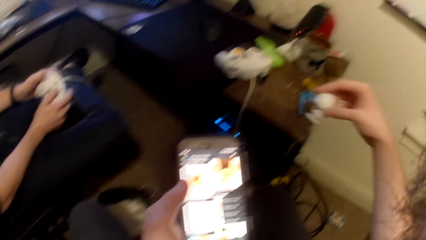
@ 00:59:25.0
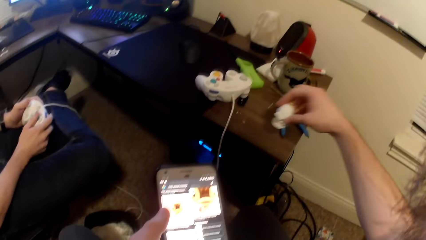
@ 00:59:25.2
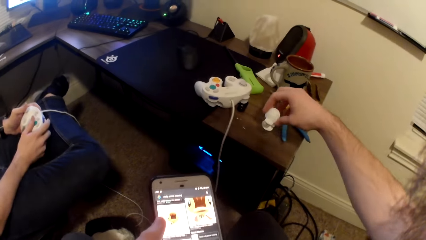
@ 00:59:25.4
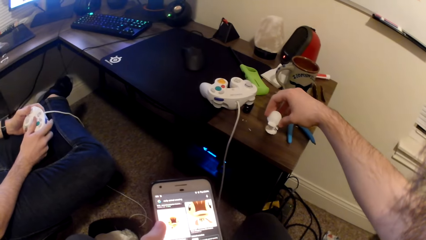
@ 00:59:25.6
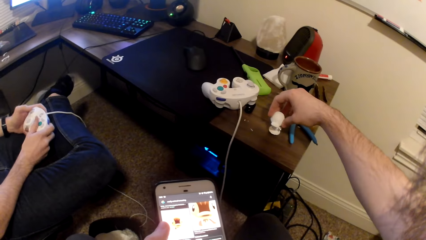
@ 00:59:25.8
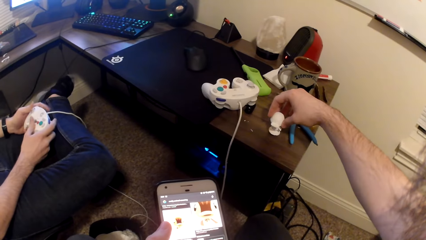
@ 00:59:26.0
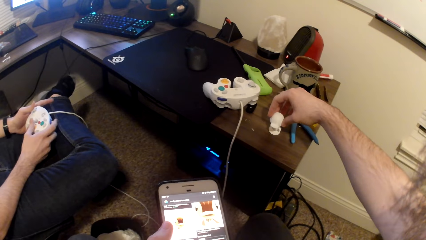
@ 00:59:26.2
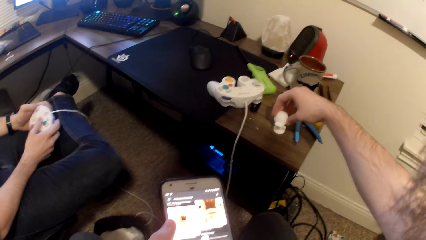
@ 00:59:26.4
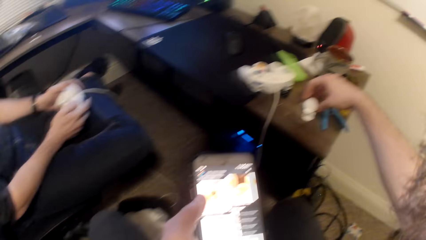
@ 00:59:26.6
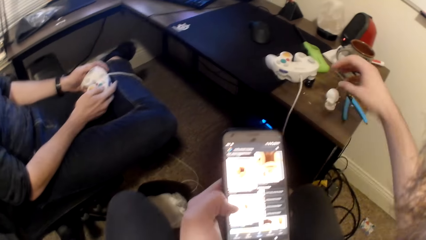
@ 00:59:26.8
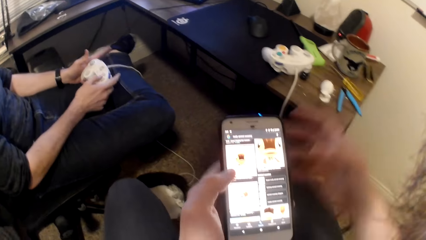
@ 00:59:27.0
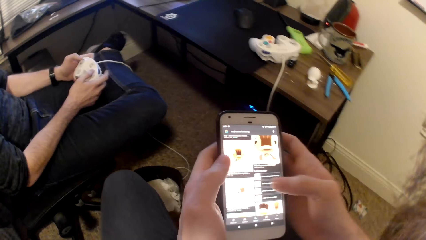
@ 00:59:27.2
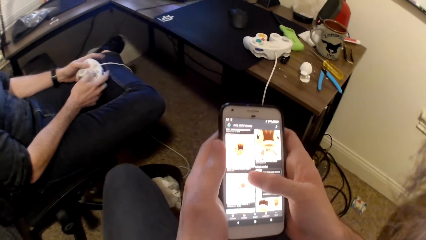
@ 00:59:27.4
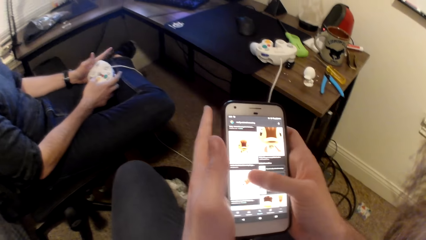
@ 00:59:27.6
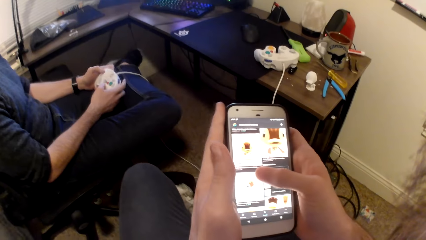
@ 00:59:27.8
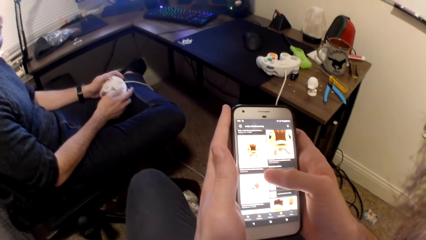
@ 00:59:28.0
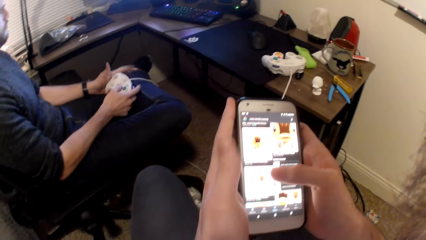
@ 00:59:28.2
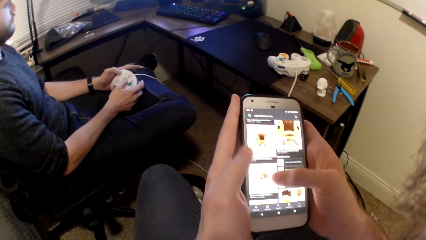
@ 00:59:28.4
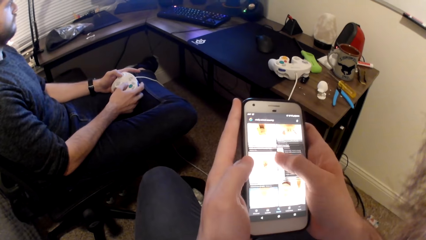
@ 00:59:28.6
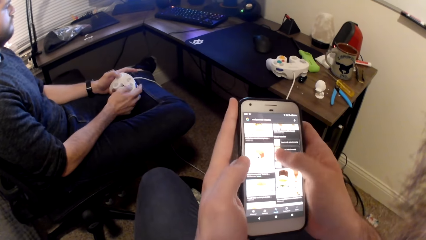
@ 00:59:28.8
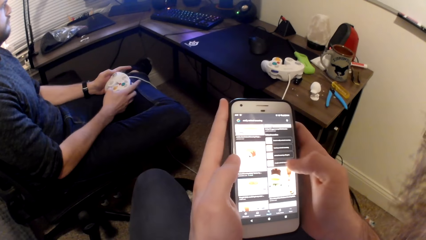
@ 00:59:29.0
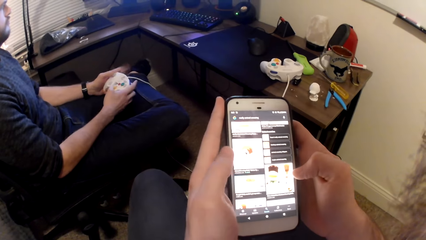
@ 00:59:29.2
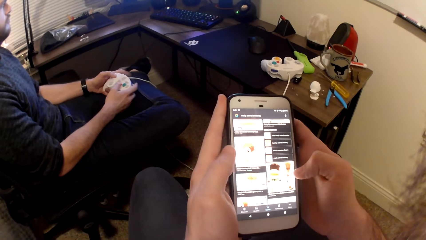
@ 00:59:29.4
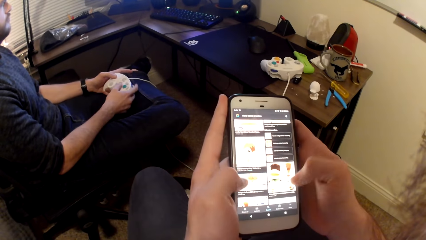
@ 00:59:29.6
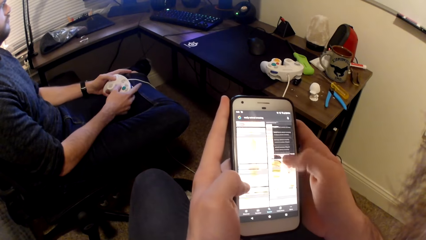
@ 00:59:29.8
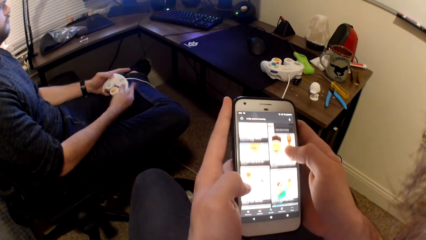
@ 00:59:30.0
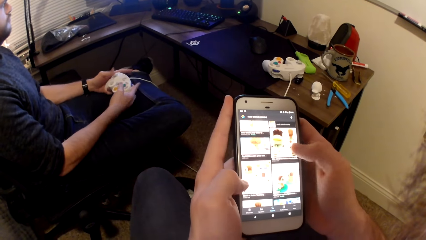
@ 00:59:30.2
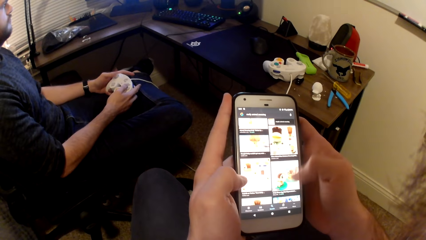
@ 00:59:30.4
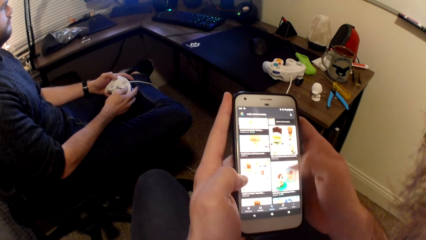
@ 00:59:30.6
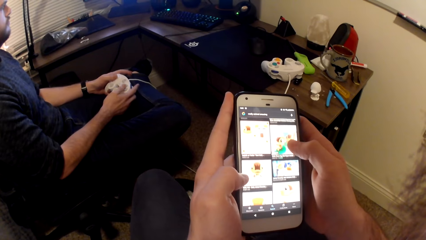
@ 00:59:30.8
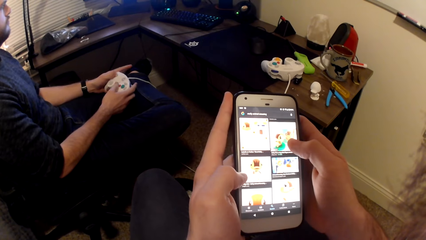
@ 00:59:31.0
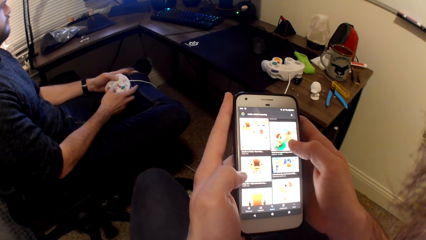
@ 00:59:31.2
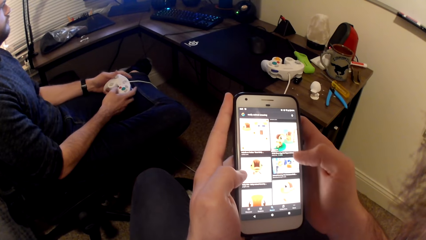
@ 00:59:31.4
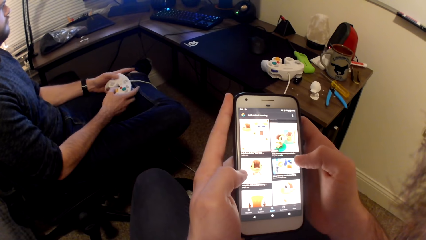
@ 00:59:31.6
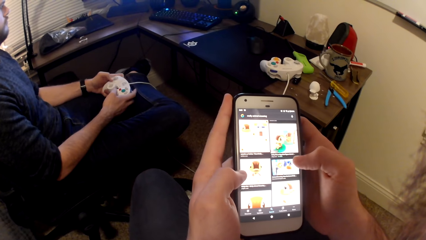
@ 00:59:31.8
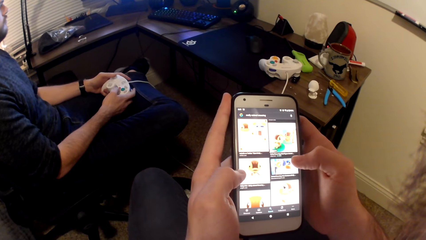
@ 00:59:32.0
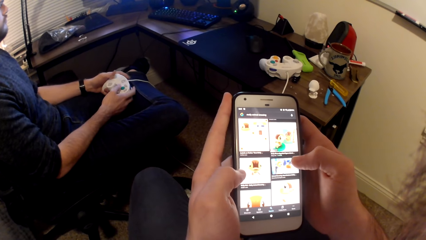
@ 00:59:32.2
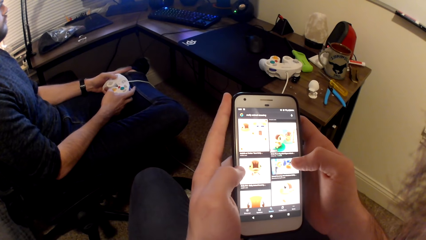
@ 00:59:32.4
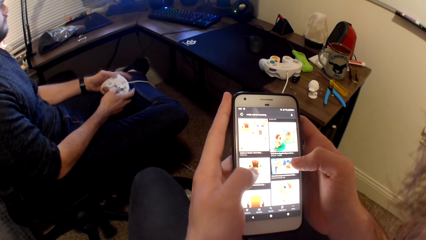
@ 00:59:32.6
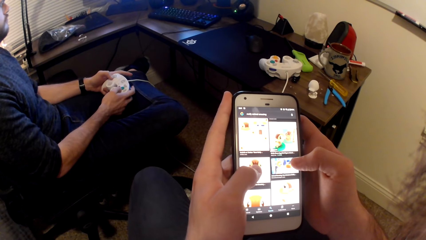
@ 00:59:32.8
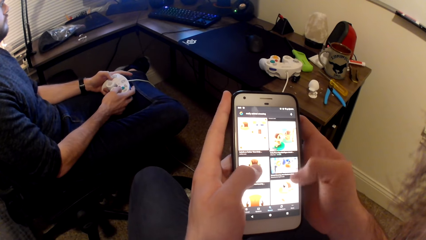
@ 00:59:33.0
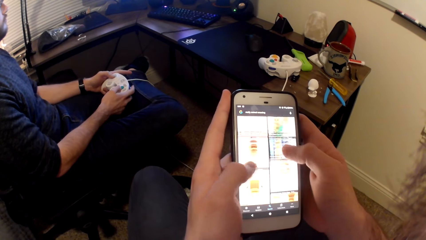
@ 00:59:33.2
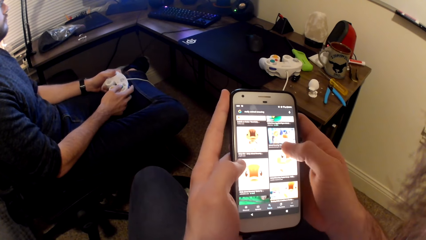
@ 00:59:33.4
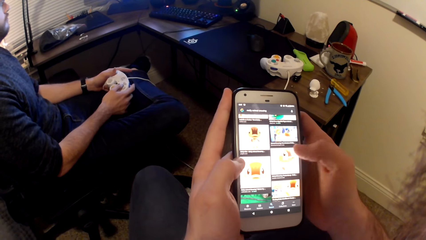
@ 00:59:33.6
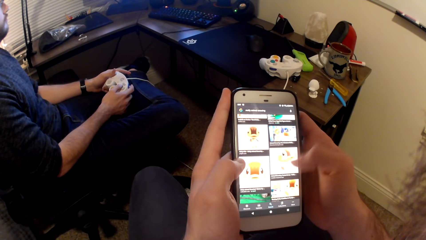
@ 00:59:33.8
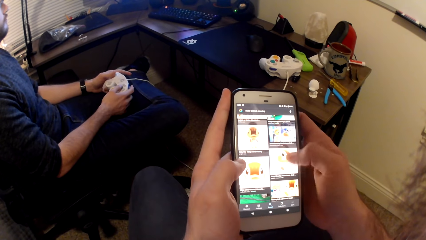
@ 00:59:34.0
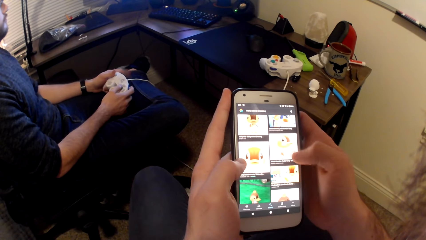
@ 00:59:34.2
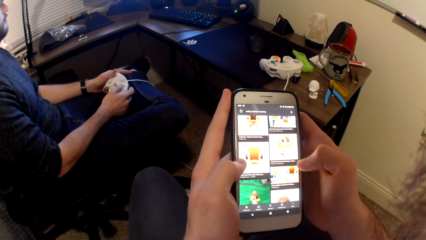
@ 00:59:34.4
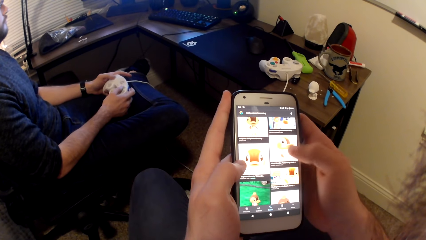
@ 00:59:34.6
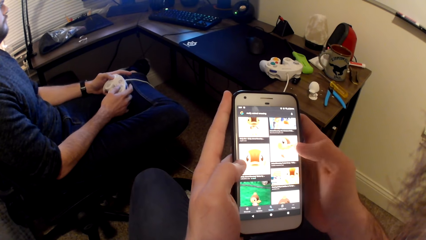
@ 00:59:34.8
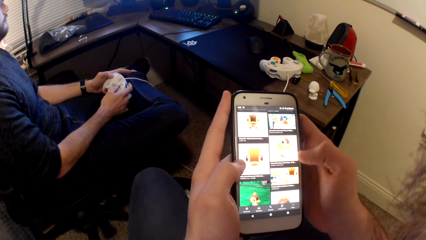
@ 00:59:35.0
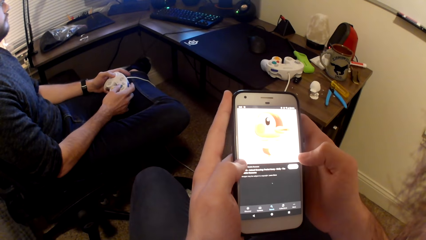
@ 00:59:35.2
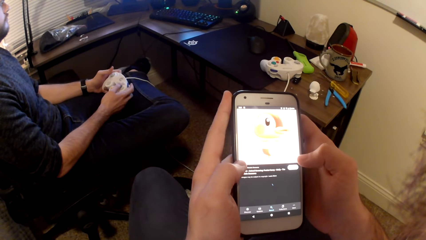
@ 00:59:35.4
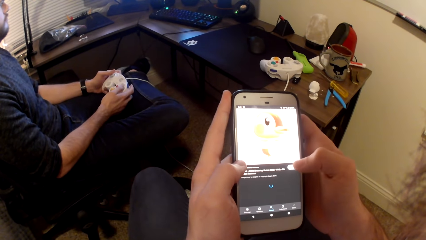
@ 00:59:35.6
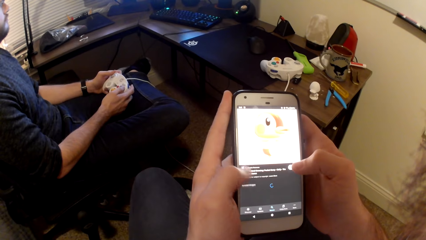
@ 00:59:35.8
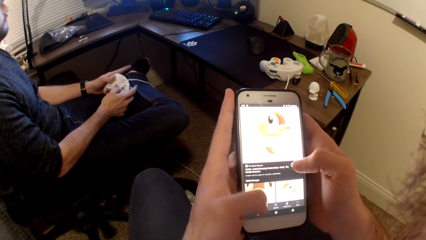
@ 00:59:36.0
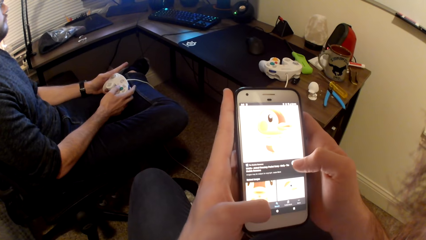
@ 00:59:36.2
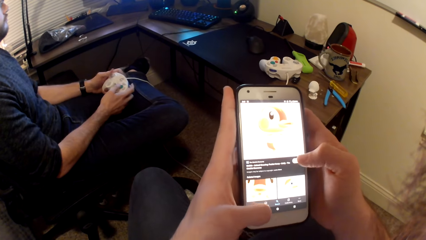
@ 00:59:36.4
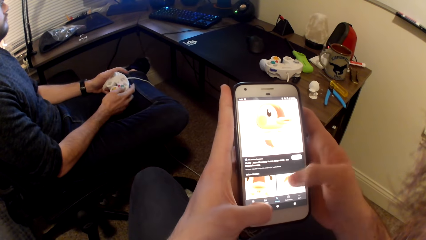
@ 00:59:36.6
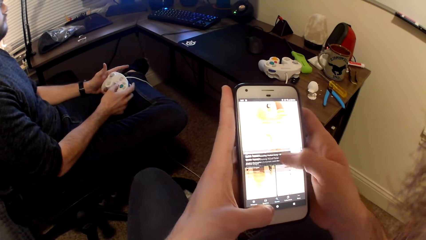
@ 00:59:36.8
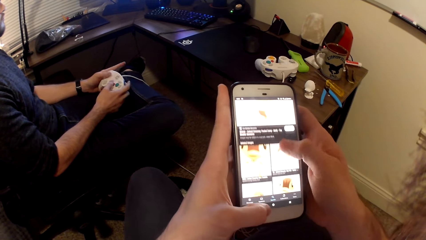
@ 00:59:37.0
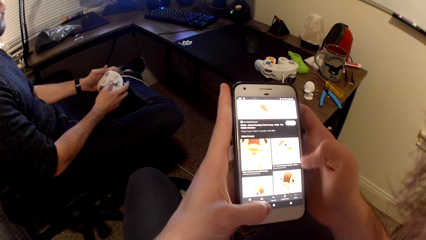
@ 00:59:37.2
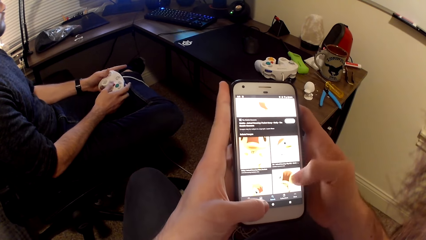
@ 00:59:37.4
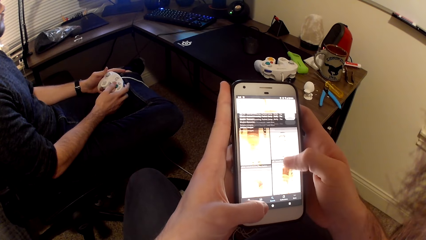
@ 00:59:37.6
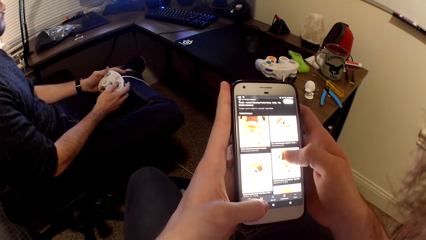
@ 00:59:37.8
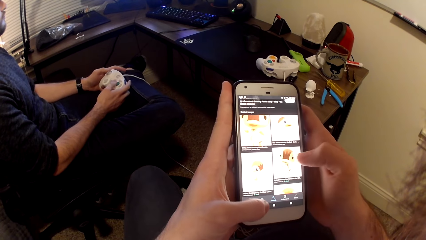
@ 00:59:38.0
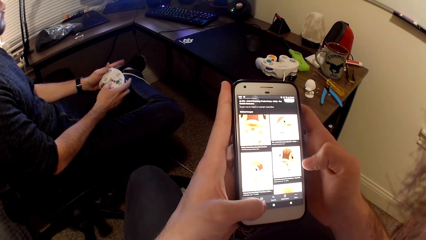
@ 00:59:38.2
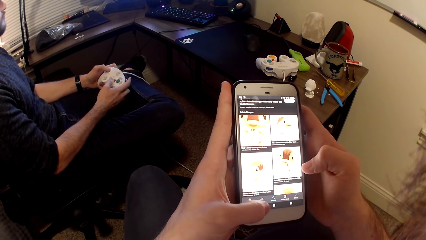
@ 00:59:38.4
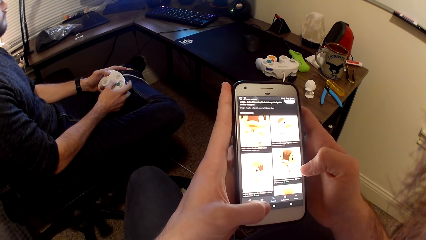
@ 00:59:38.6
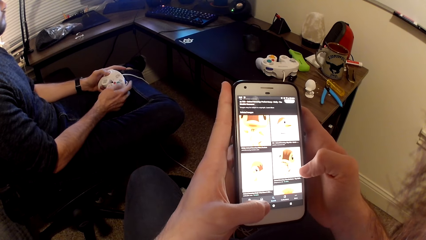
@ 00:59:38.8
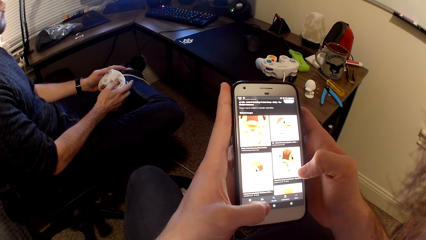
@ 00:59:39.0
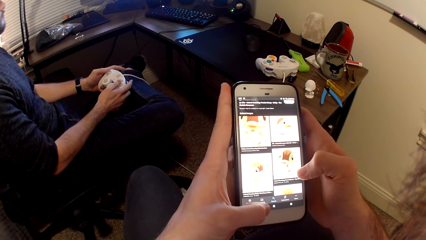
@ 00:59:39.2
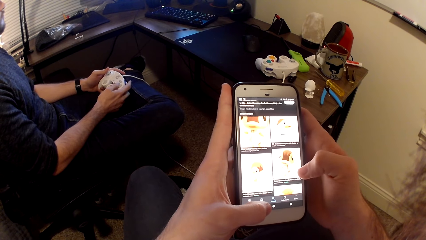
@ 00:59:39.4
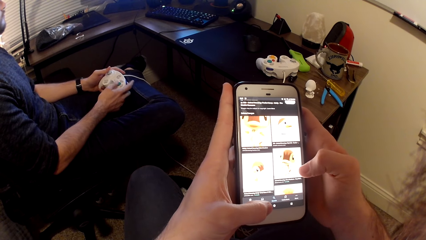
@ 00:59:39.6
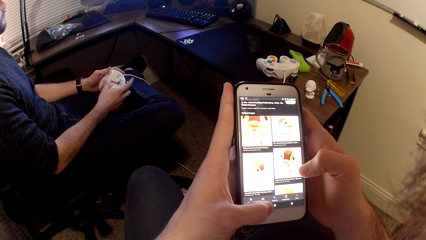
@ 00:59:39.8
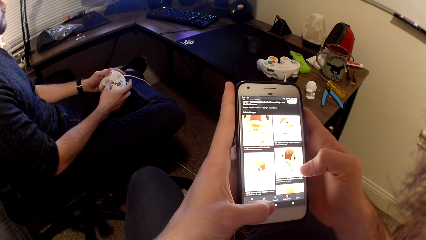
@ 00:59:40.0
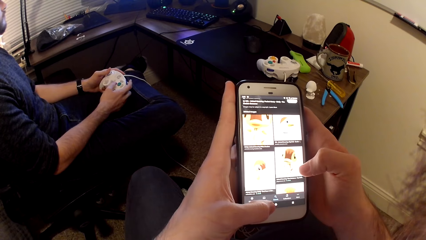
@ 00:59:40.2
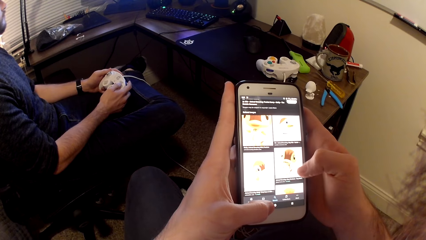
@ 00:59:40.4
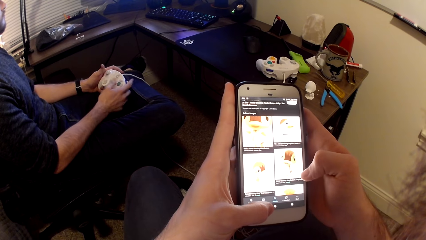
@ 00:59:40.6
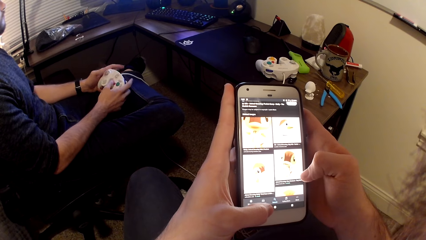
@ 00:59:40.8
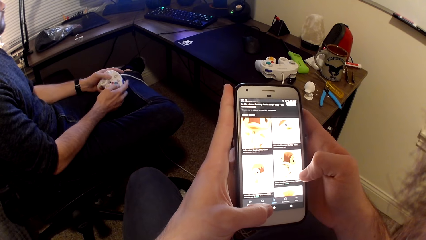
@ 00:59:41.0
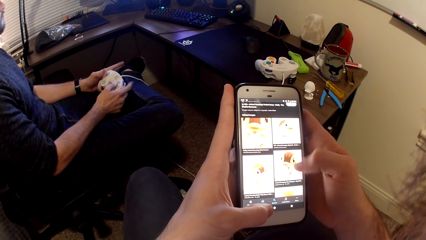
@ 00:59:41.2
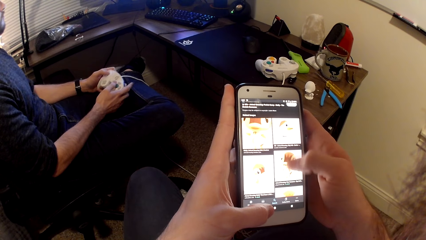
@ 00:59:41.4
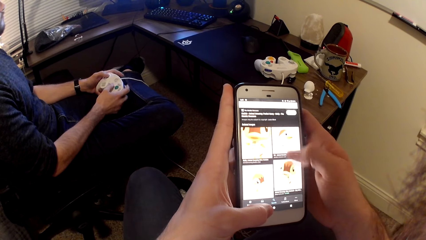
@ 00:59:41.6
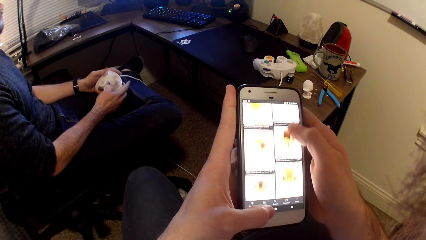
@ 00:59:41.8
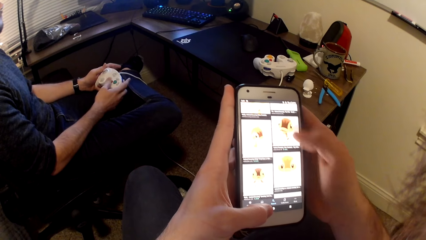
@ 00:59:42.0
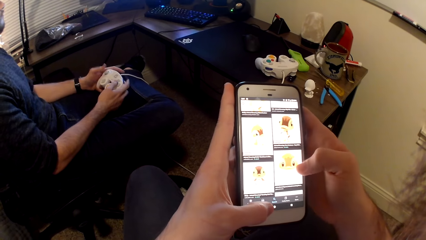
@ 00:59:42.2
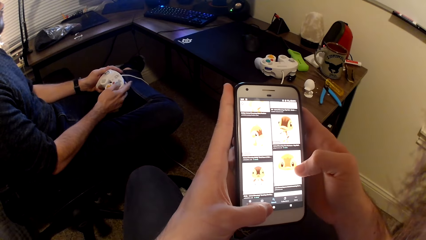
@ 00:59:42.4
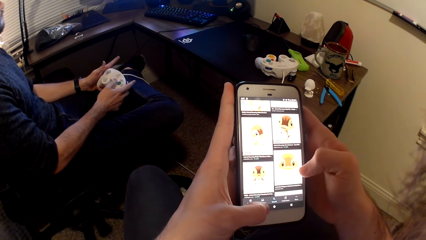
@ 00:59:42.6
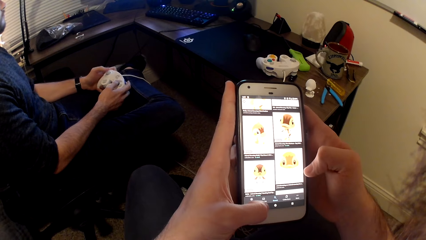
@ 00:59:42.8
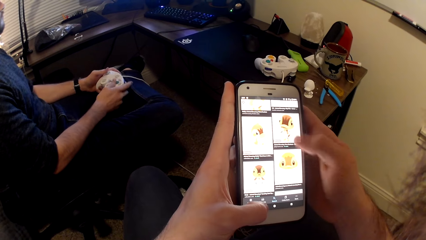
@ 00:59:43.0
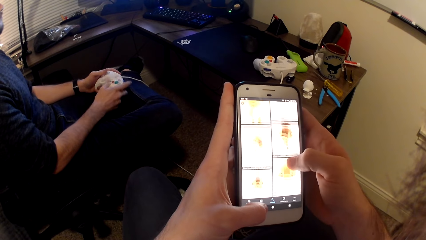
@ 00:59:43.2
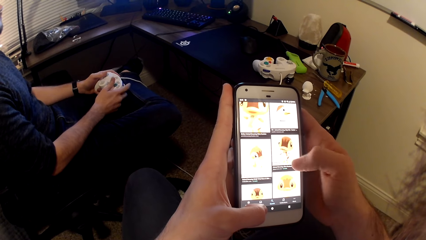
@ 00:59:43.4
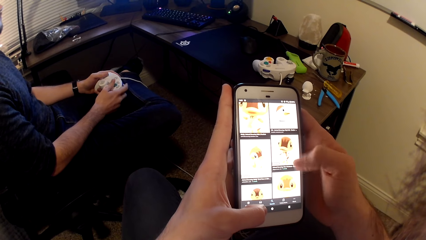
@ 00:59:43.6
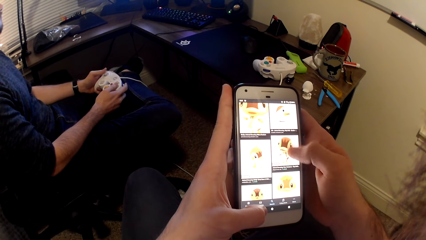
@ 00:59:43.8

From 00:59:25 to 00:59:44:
The camera wearer places the white toy on the table with his right hand. He presses the phone with both hands. He scrolls the phone.
